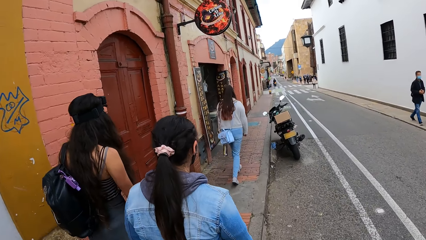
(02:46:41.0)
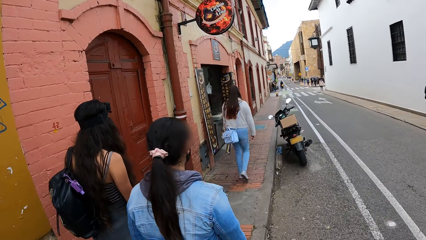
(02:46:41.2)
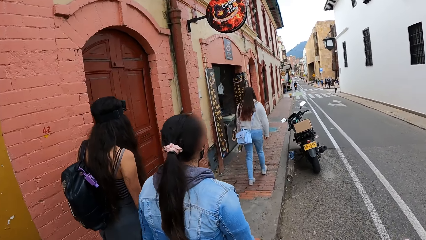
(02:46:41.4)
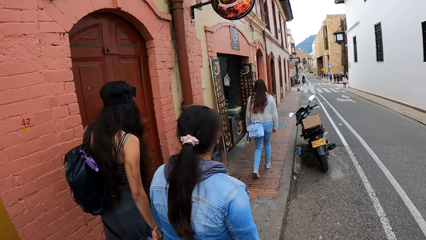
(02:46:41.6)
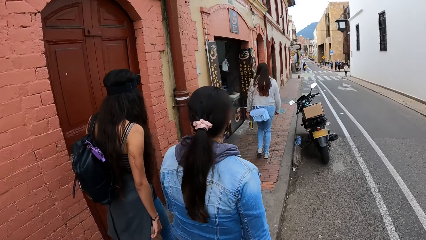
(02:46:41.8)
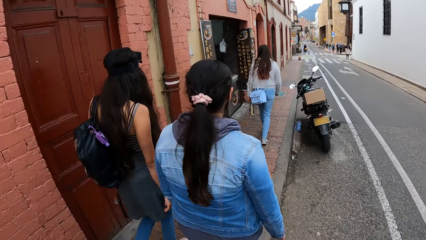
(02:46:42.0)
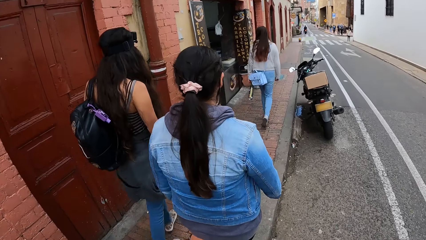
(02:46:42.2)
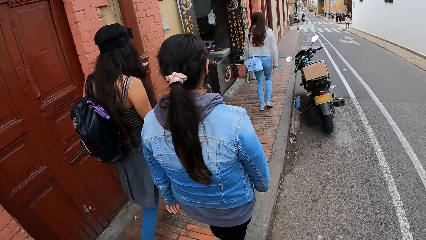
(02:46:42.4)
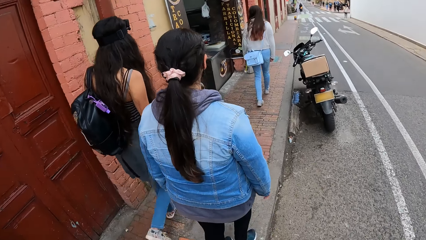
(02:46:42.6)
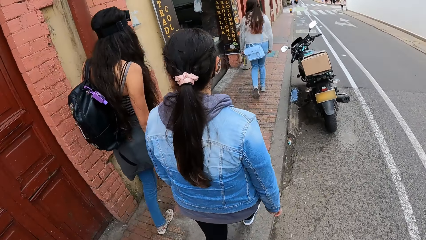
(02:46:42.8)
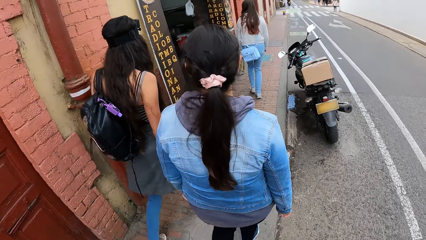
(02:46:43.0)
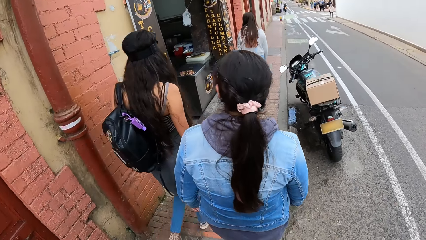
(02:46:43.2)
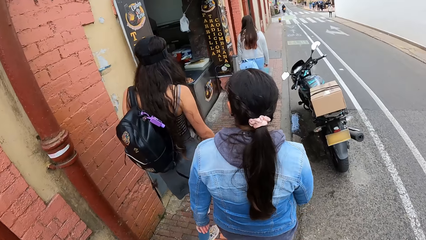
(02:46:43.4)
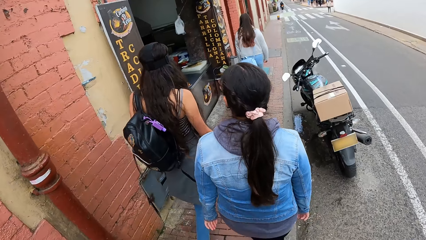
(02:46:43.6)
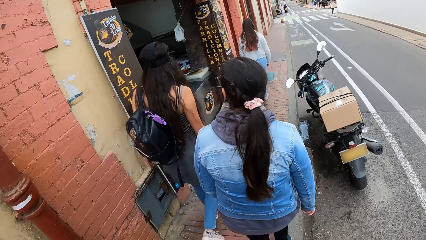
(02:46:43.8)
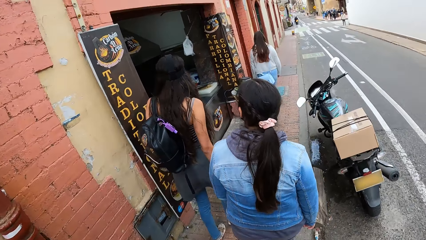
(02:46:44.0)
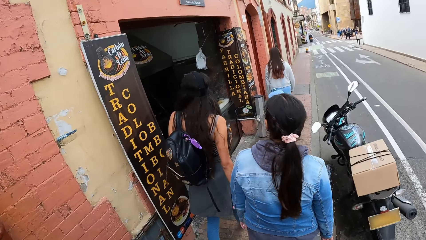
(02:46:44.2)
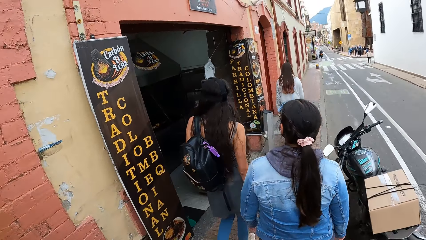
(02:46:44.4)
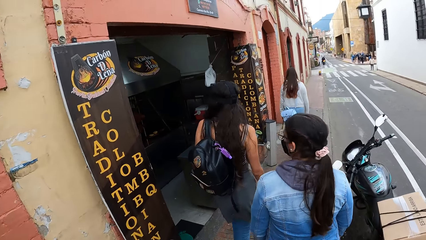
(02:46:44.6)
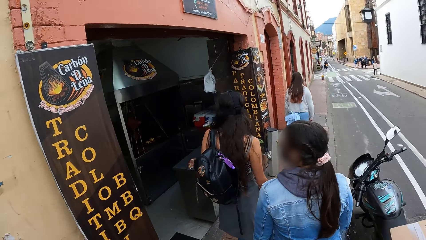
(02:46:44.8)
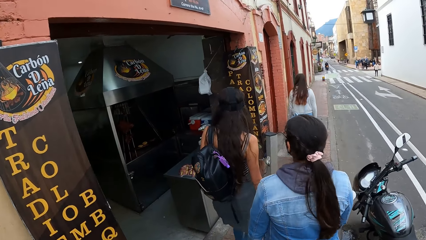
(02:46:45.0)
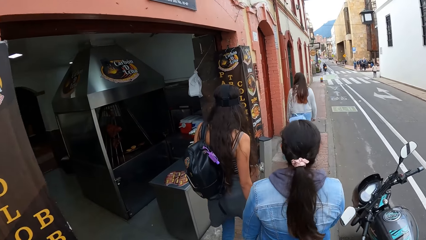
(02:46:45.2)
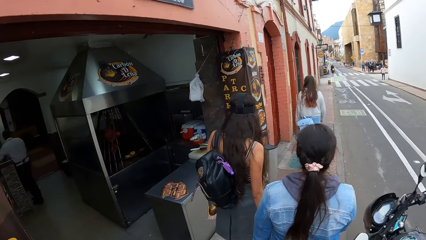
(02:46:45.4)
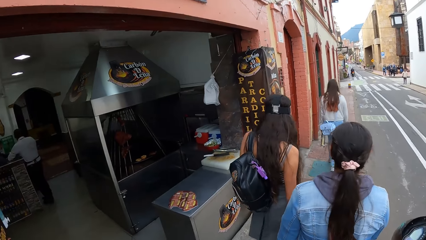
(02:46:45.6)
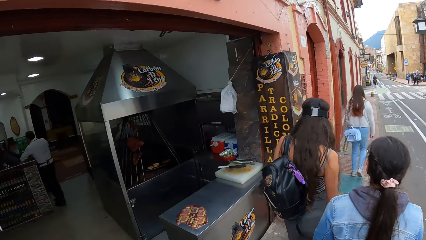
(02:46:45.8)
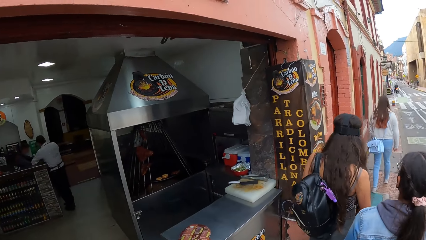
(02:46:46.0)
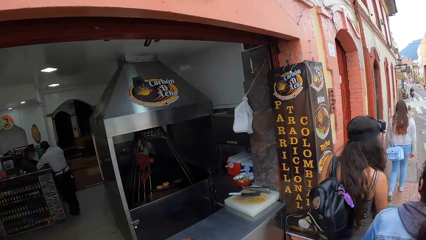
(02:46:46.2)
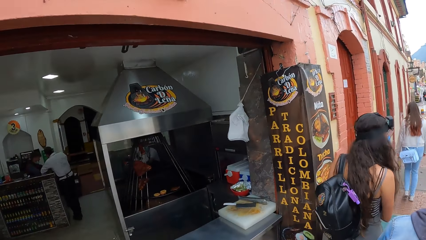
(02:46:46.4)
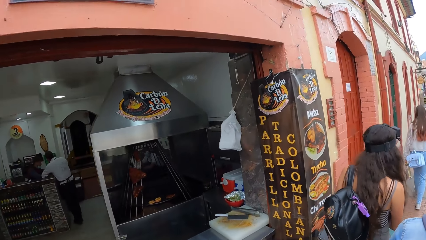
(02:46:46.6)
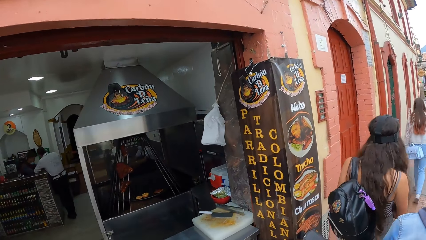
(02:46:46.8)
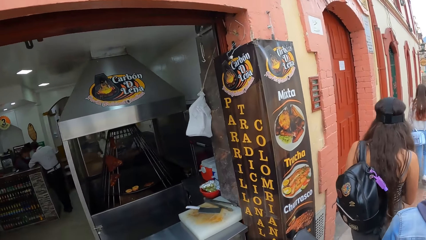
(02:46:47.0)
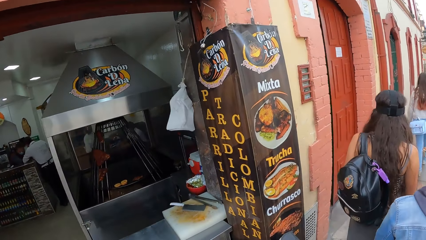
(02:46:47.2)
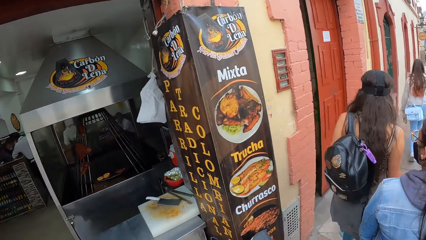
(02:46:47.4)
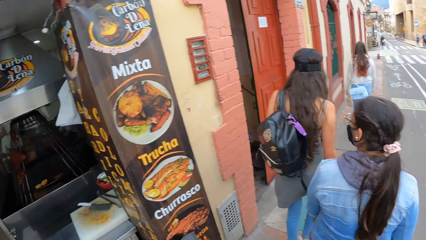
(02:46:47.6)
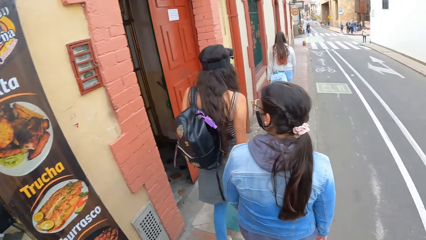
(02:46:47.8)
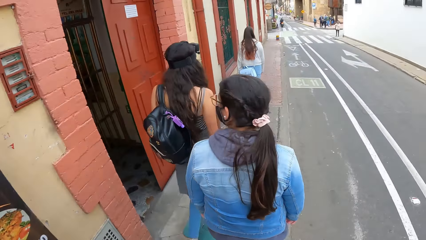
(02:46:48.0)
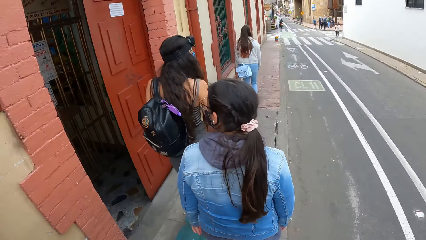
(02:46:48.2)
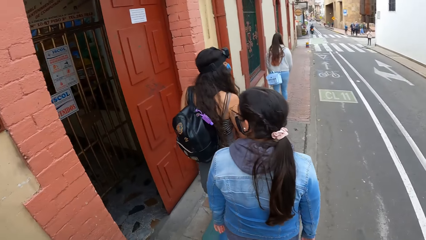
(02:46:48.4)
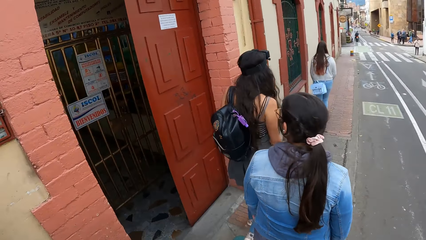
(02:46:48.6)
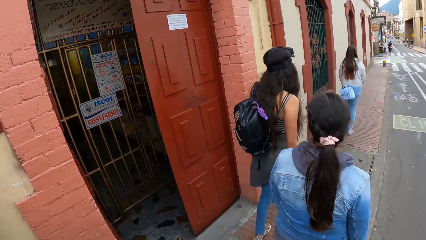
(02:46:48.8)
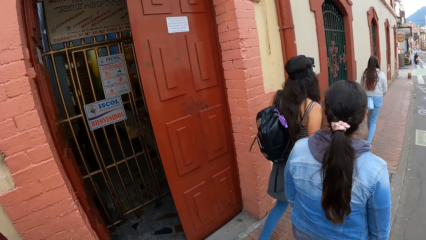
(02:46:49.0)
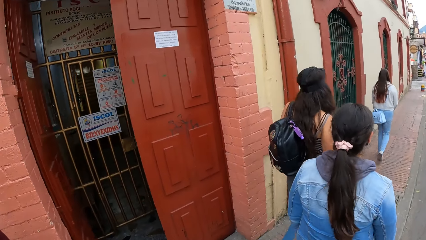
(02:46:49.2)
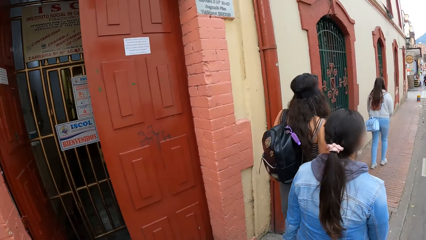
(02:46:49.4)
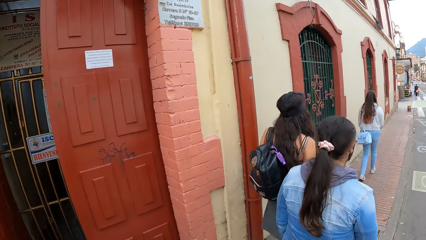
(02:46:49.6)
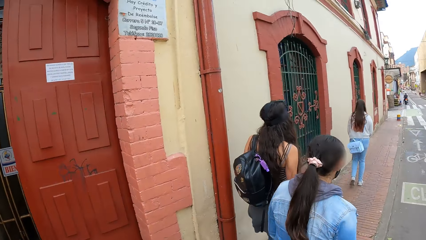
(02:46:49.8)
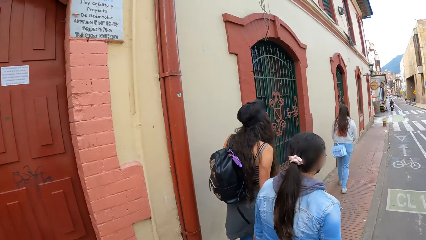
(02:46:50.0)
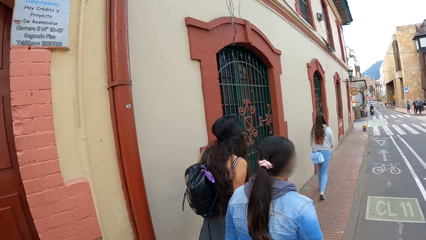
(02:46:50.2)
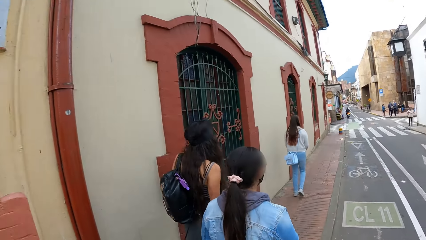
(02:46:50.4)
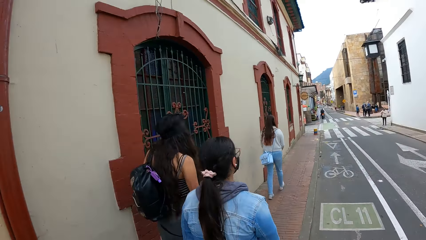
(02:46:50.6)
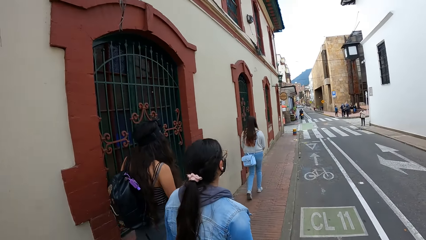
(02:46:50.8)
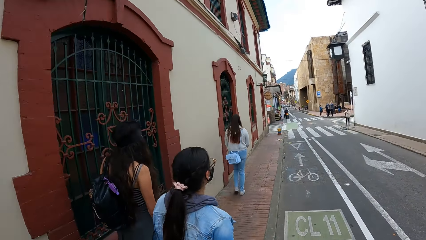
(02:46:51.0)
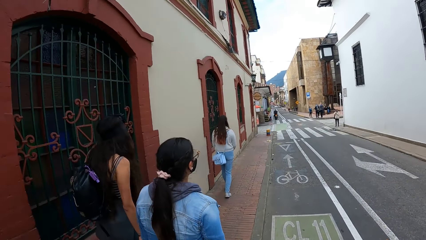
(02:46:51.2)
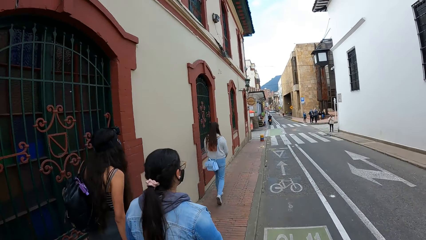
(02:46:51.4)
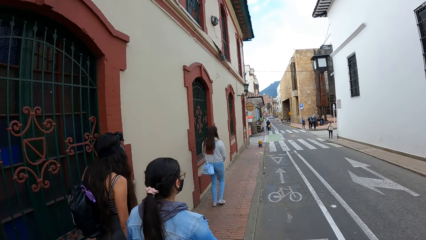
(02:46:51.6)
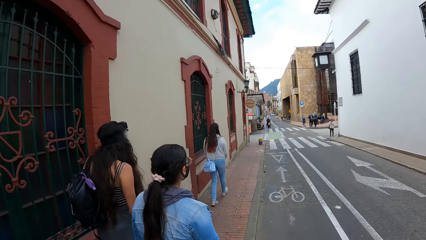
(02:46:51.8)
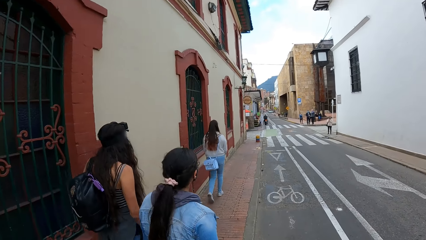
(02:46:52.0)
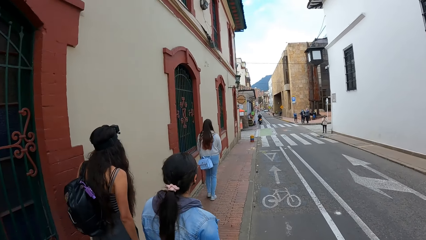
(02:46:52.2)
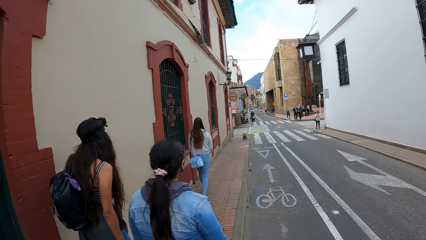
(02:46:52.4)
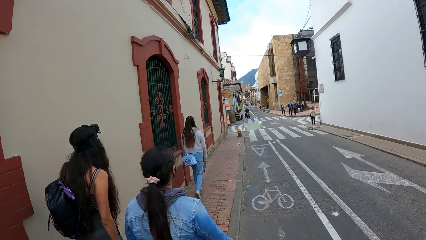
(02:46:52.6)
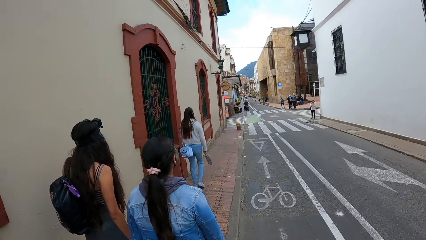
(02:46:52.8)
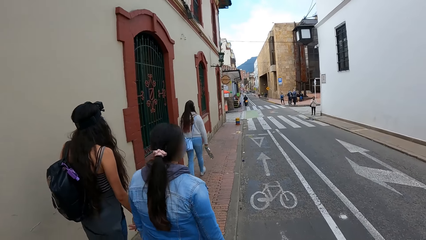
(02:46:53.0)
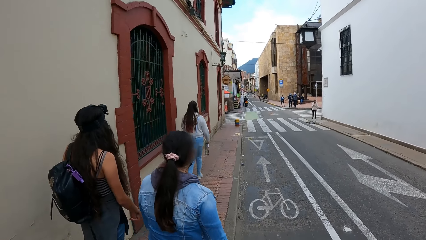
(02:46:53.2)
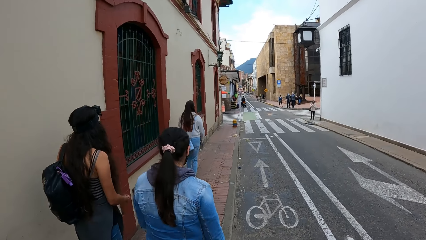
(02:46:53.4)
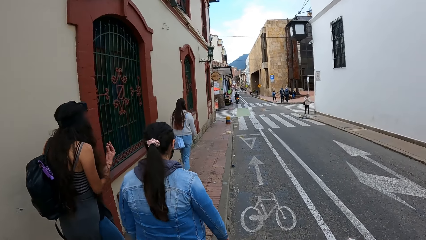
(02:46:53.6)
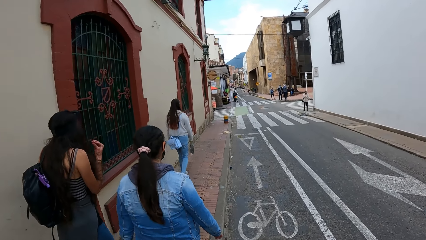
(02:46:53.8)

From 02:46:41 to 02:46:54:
The camera wearer looks at the shop. They walk along the sidewalks.

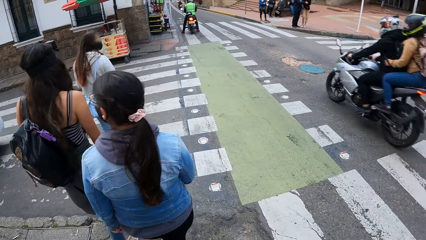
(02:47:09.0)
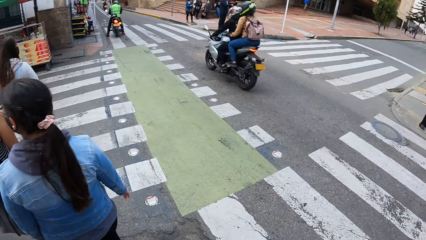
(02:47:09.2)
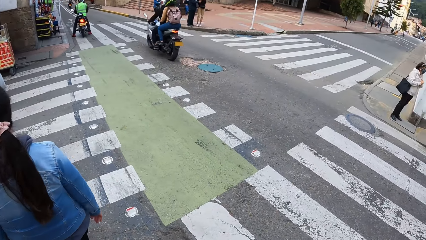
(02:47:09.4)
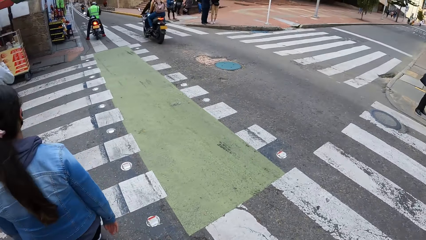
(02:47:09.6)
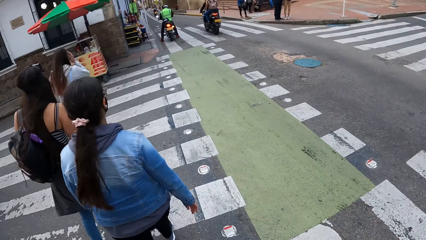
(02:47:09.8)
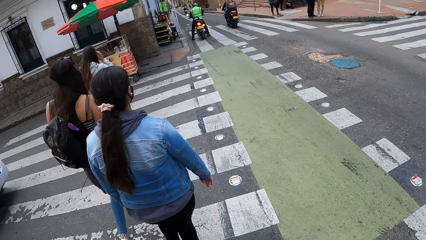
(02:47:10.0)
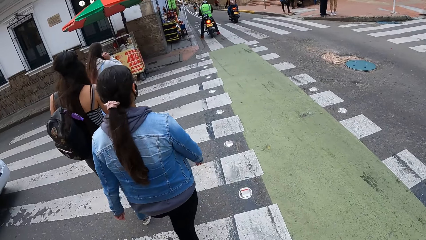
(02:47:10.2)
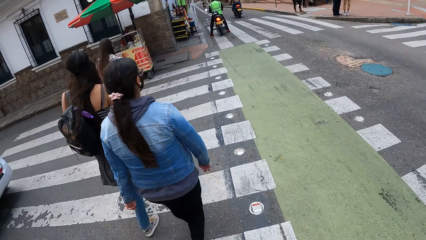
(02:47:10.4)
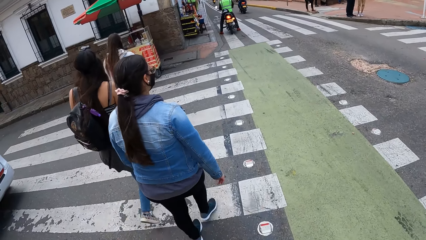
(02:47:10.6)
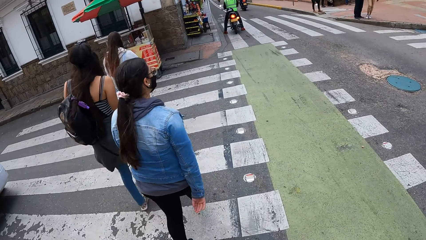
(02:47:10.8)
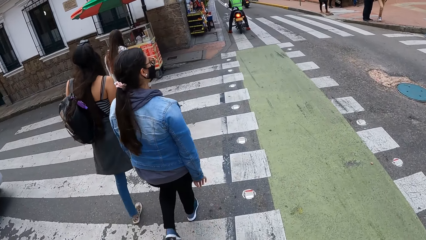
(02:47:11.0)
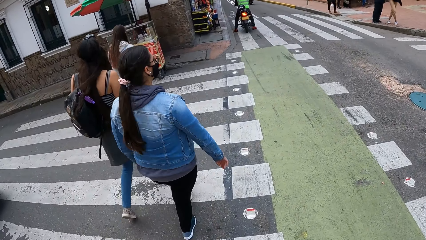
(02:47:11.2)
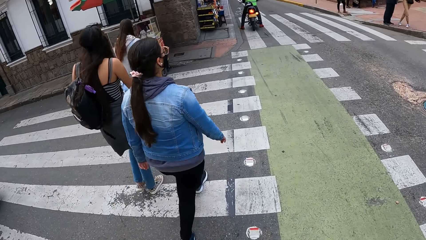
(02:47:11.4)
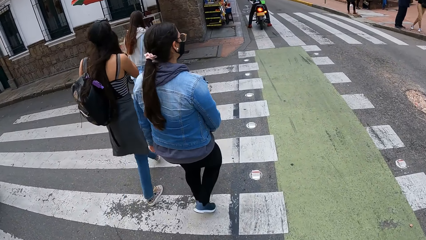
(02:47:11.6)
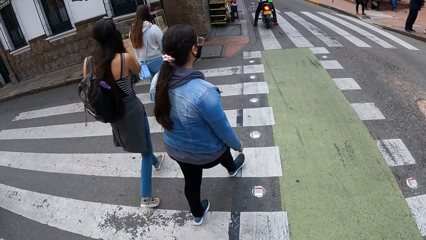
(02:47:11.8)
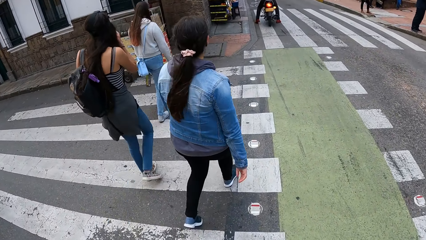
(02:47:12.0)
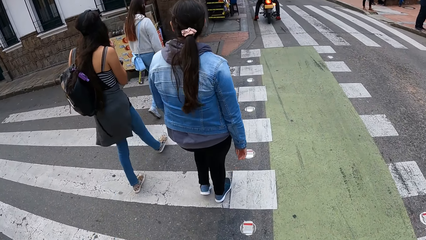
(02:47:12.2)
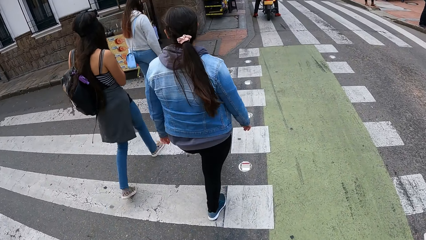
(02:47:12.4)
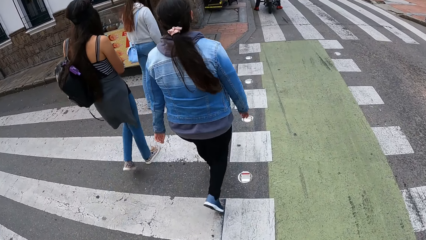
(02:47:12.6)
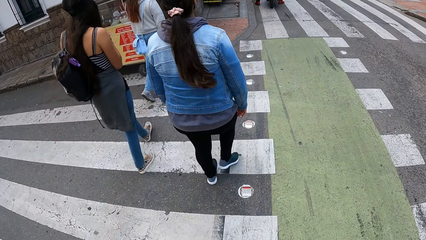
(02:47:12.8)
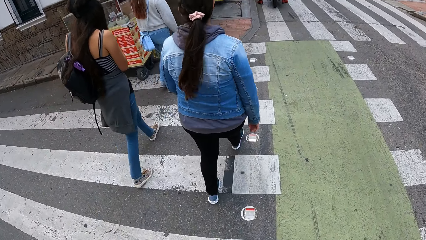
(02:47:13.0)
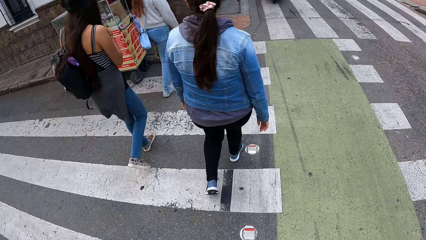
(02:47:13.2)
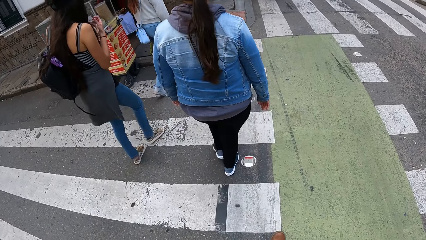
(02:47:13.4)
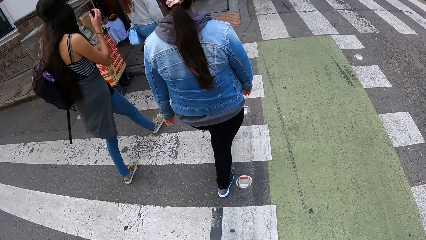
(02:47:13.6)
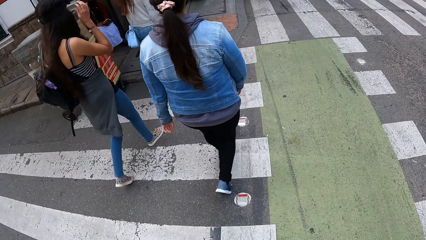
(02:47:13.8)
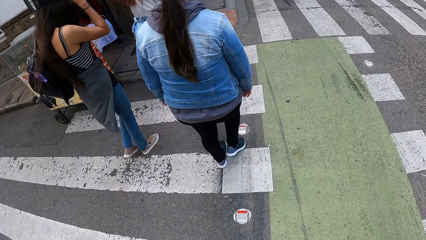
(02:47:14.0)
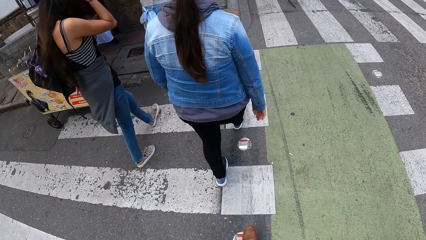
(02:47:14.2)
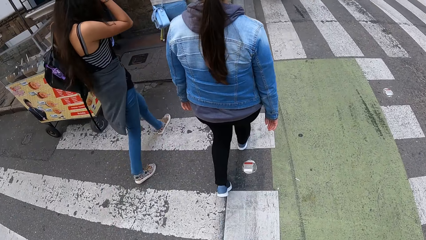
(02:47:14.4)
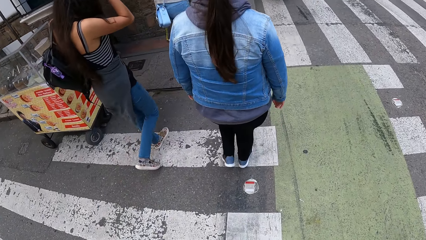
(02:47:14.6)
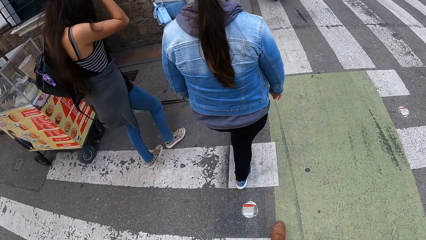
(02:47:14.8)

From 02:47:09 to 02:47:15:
The camera wearer walks across the road.
